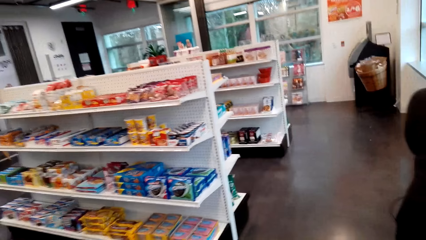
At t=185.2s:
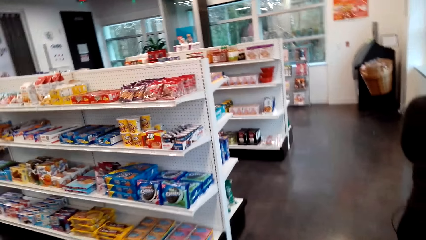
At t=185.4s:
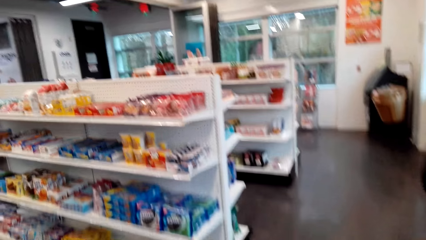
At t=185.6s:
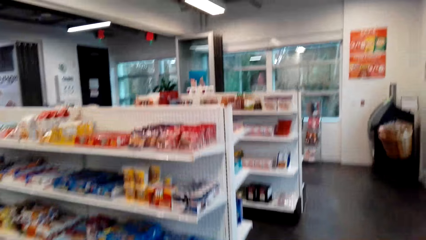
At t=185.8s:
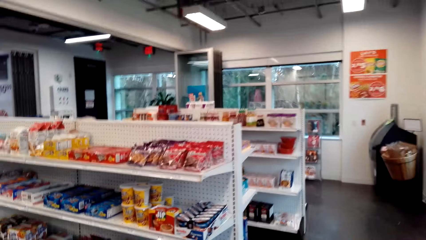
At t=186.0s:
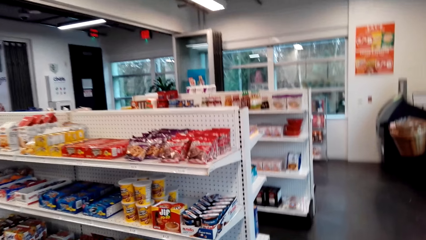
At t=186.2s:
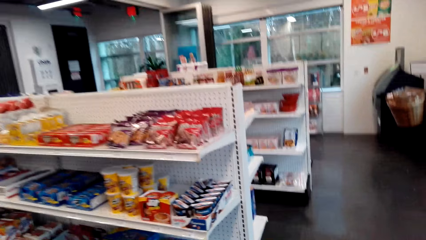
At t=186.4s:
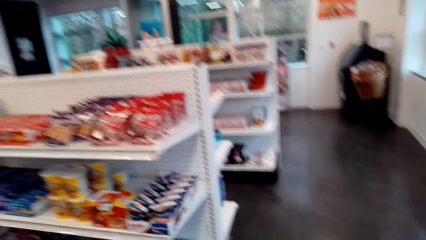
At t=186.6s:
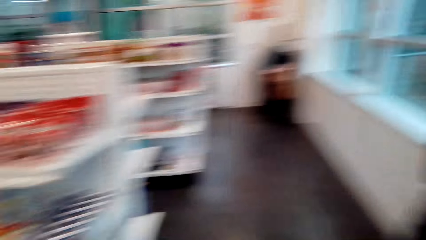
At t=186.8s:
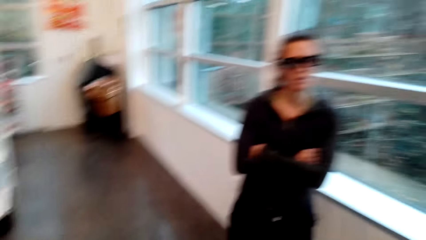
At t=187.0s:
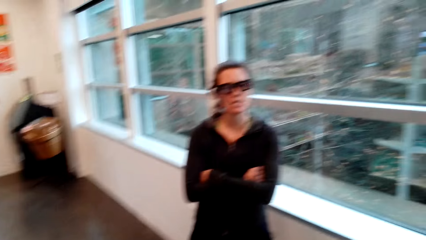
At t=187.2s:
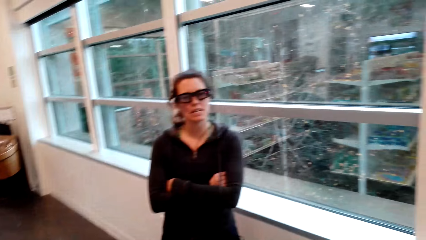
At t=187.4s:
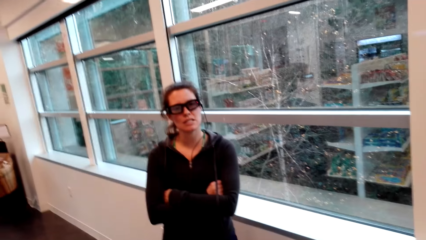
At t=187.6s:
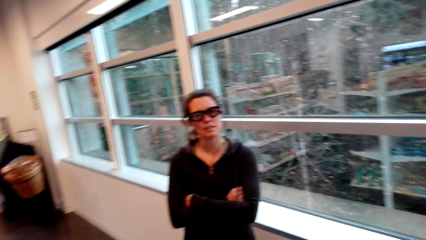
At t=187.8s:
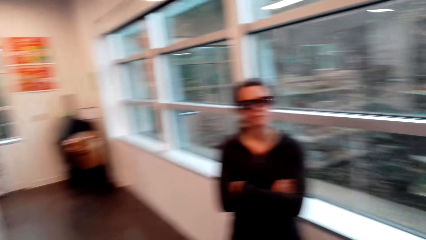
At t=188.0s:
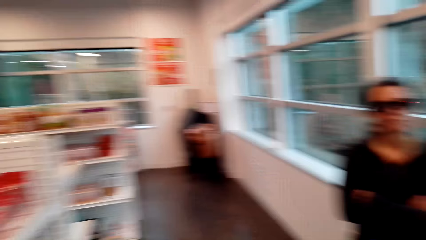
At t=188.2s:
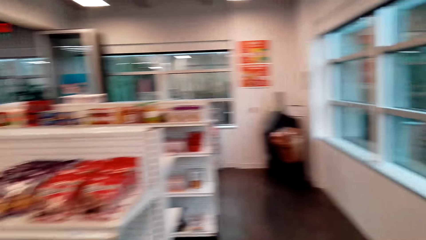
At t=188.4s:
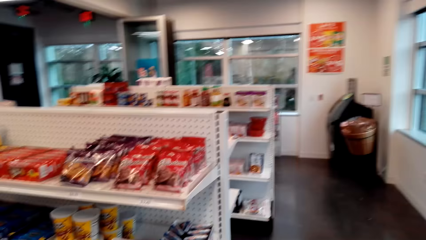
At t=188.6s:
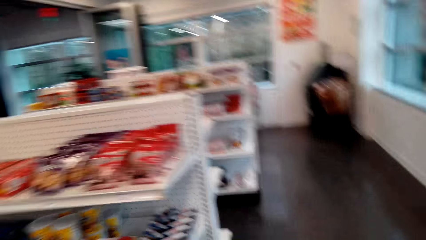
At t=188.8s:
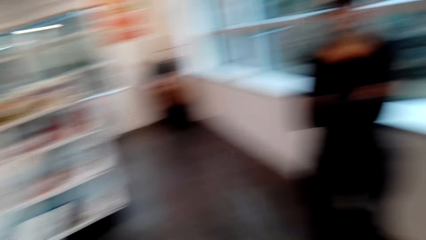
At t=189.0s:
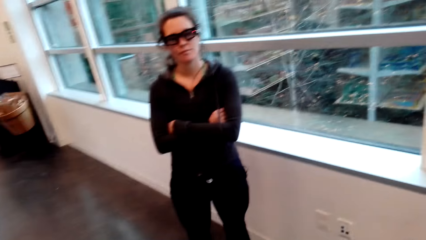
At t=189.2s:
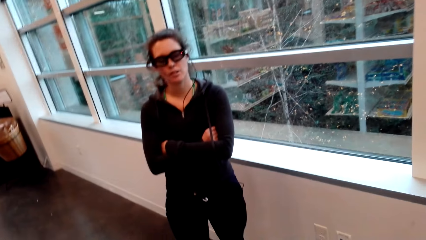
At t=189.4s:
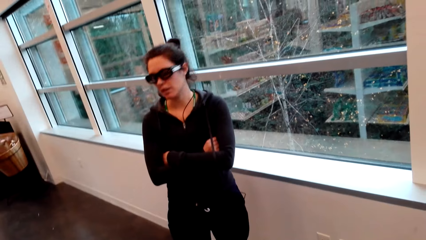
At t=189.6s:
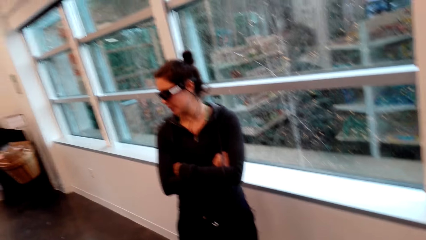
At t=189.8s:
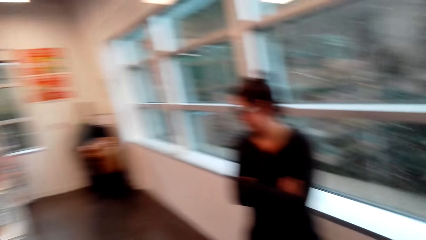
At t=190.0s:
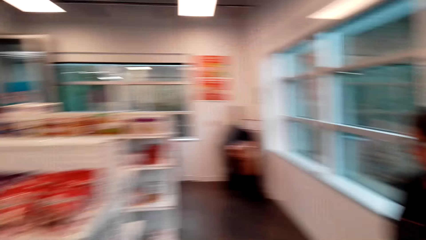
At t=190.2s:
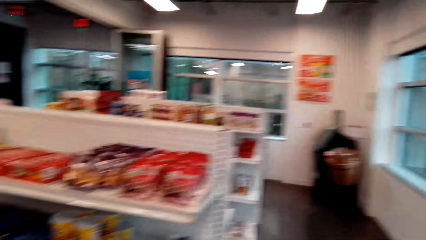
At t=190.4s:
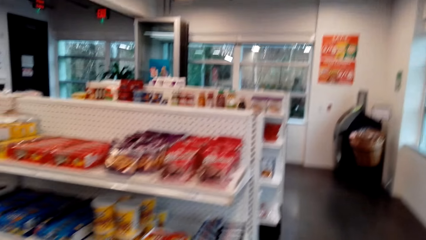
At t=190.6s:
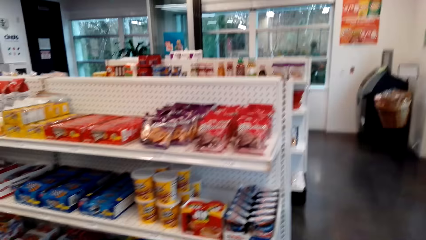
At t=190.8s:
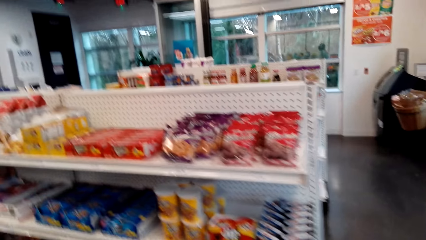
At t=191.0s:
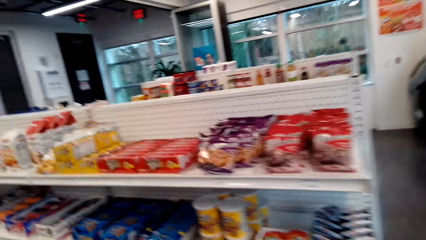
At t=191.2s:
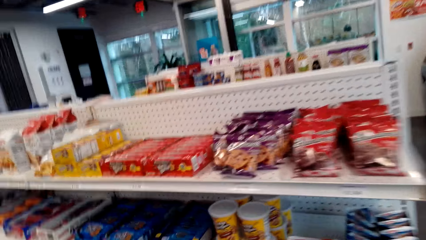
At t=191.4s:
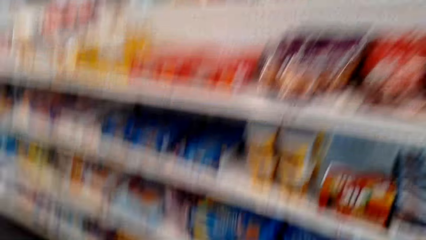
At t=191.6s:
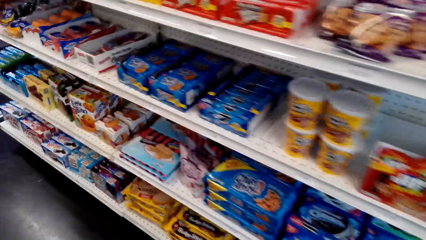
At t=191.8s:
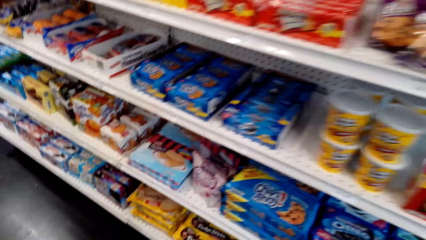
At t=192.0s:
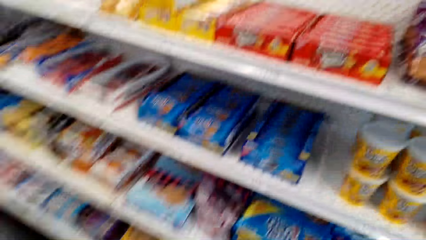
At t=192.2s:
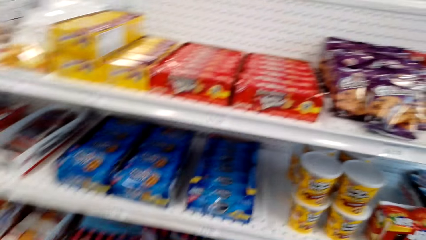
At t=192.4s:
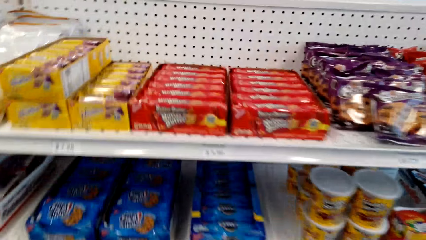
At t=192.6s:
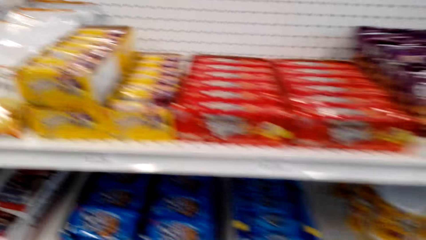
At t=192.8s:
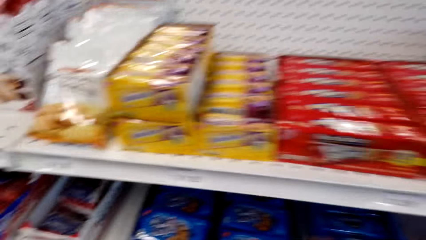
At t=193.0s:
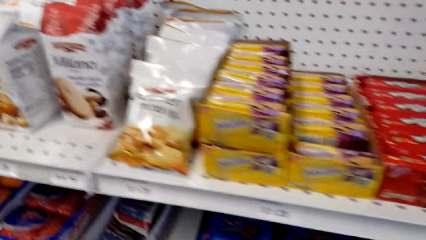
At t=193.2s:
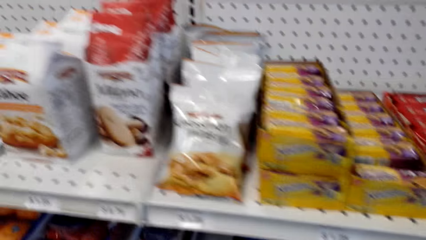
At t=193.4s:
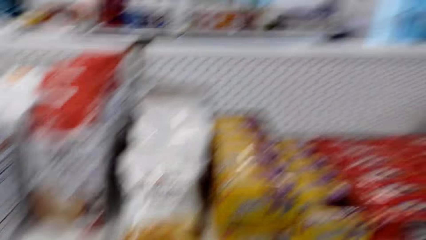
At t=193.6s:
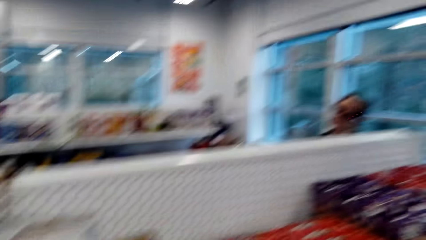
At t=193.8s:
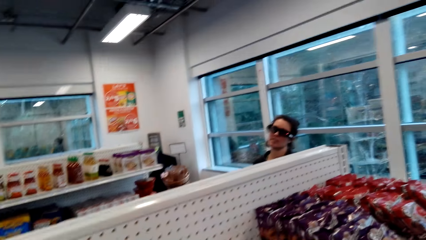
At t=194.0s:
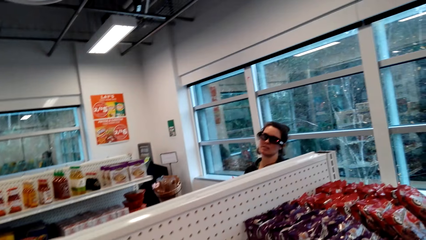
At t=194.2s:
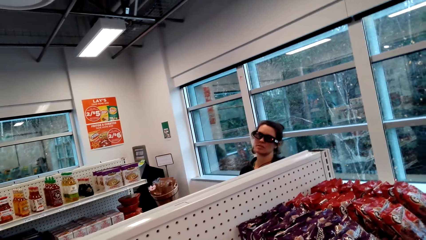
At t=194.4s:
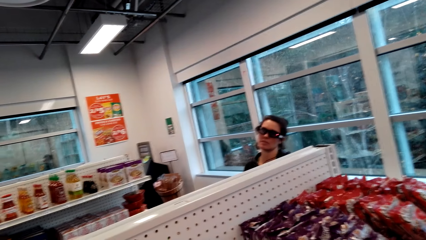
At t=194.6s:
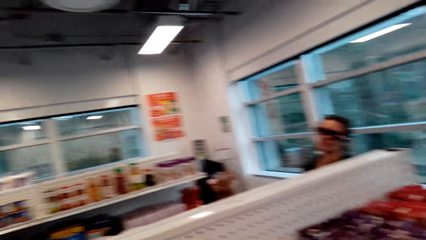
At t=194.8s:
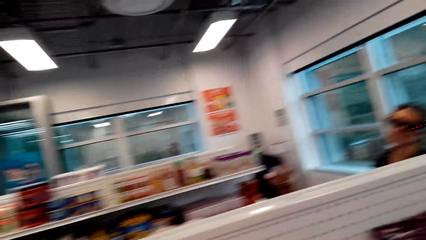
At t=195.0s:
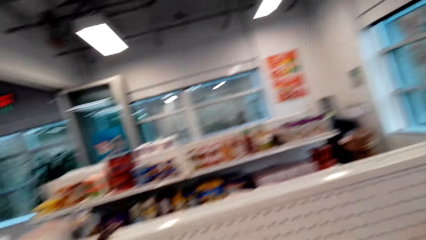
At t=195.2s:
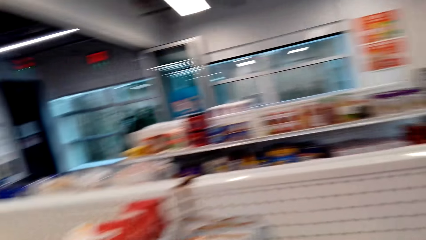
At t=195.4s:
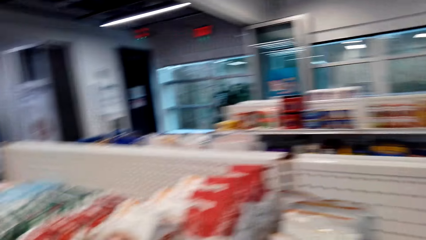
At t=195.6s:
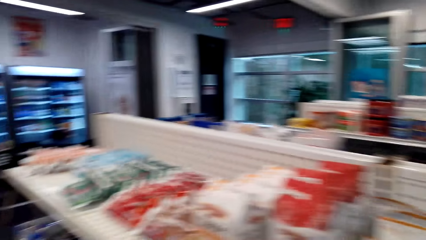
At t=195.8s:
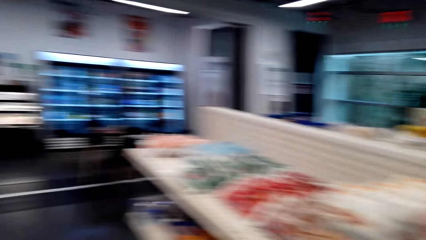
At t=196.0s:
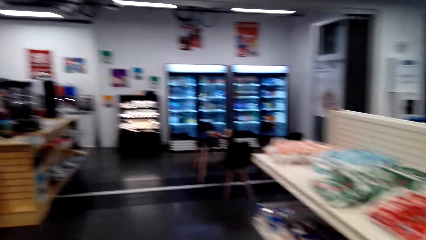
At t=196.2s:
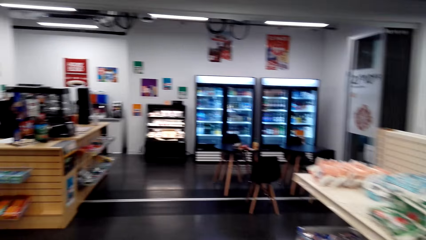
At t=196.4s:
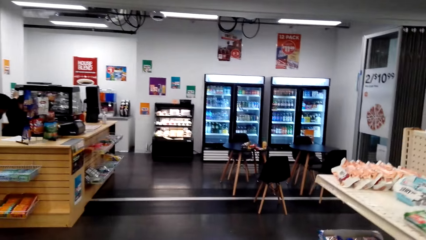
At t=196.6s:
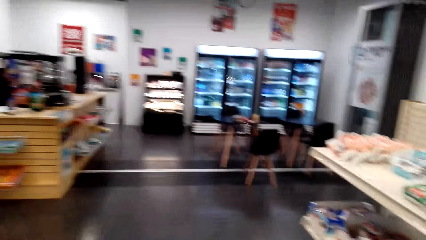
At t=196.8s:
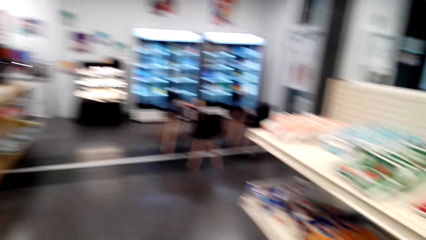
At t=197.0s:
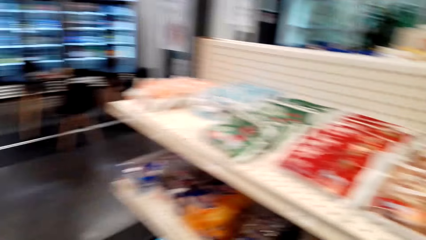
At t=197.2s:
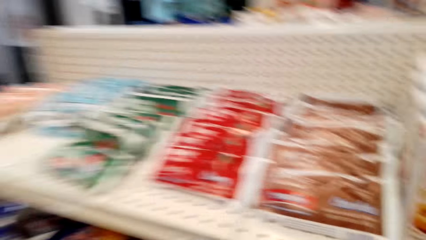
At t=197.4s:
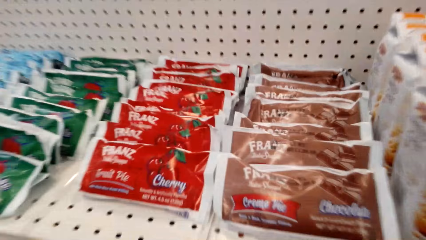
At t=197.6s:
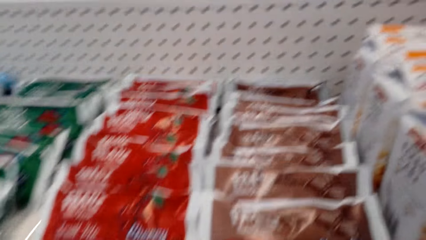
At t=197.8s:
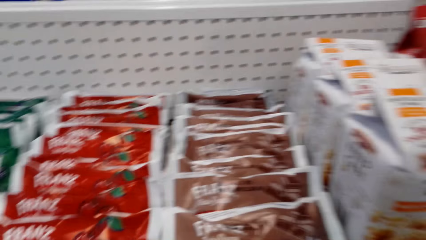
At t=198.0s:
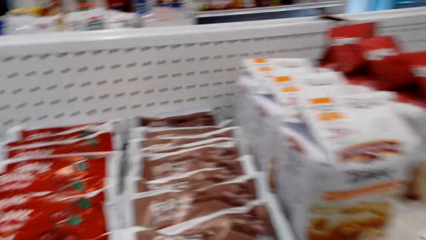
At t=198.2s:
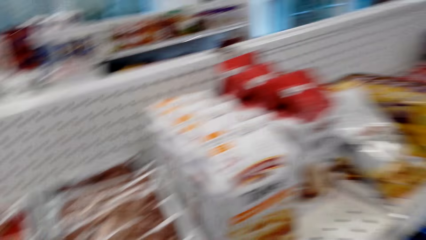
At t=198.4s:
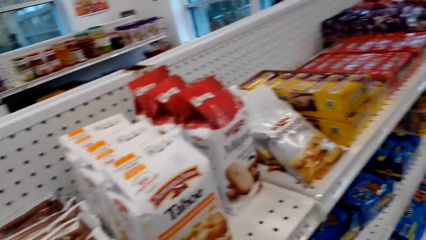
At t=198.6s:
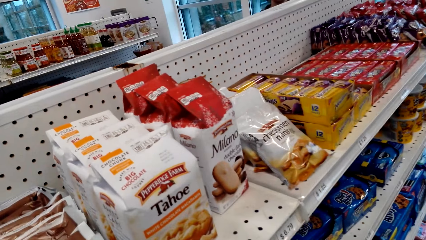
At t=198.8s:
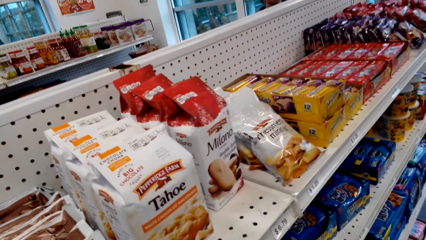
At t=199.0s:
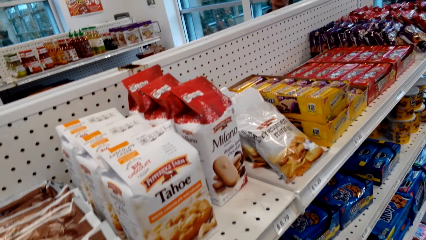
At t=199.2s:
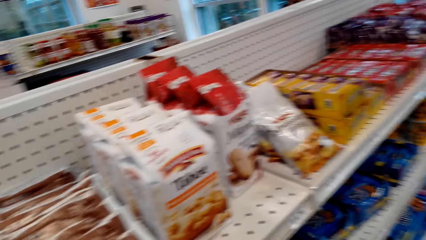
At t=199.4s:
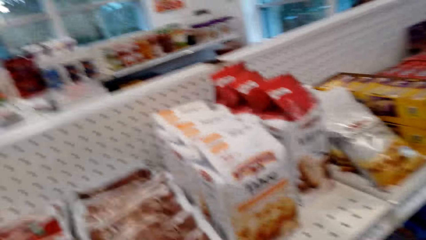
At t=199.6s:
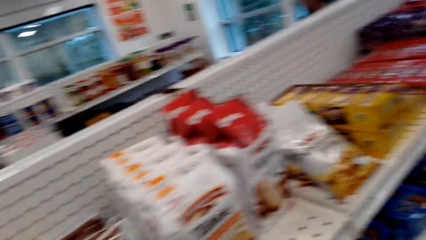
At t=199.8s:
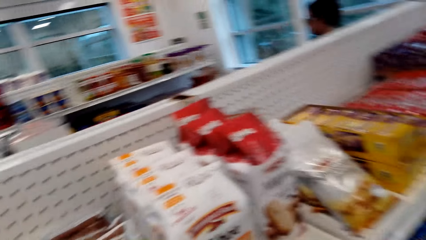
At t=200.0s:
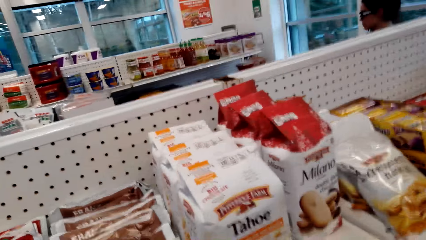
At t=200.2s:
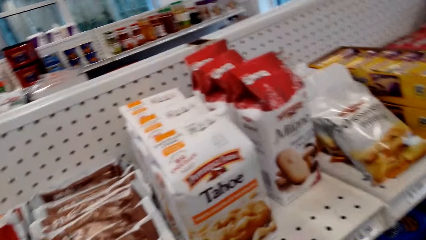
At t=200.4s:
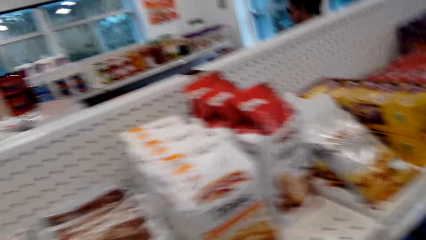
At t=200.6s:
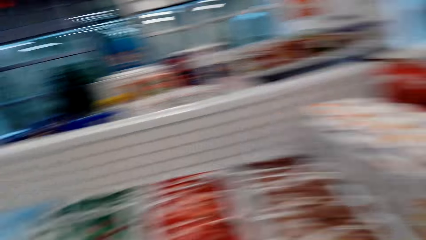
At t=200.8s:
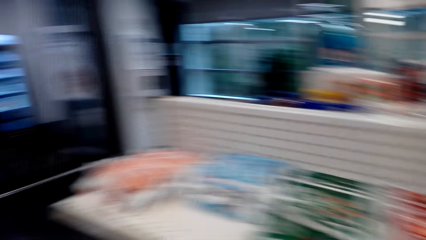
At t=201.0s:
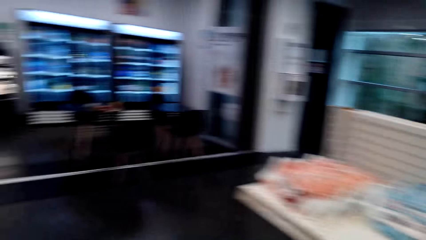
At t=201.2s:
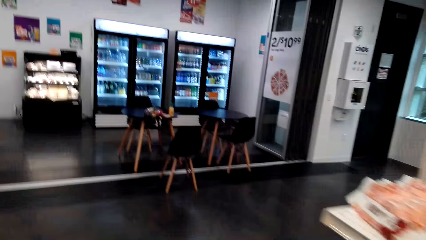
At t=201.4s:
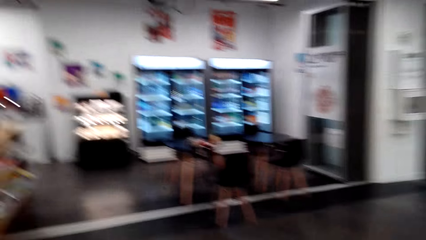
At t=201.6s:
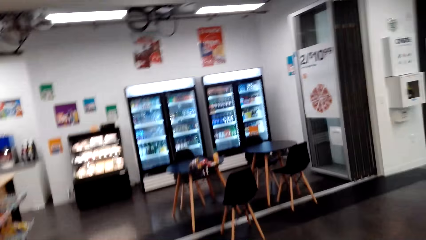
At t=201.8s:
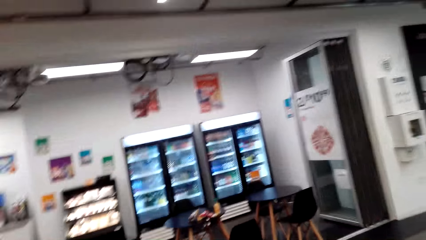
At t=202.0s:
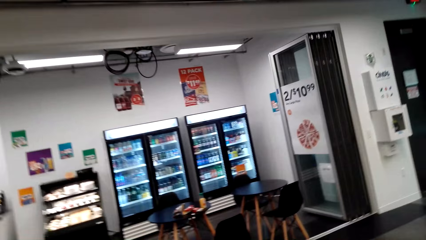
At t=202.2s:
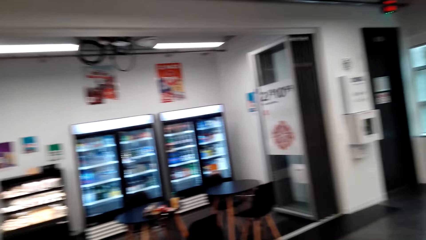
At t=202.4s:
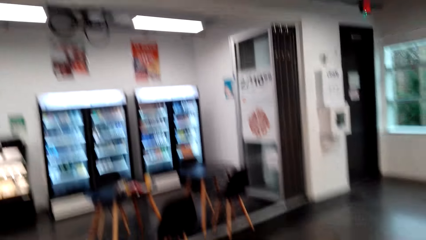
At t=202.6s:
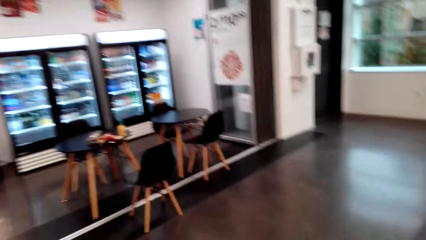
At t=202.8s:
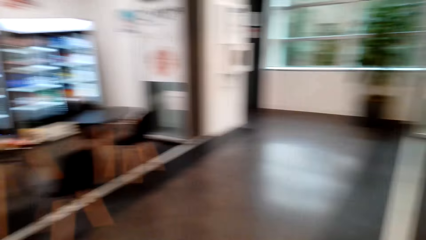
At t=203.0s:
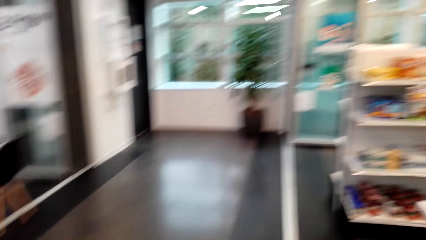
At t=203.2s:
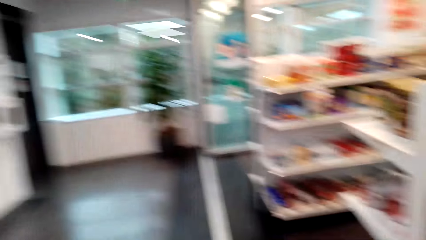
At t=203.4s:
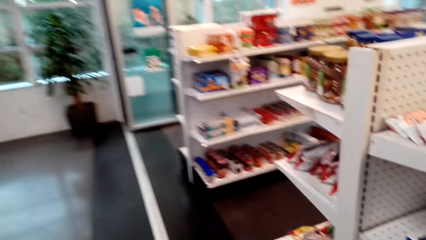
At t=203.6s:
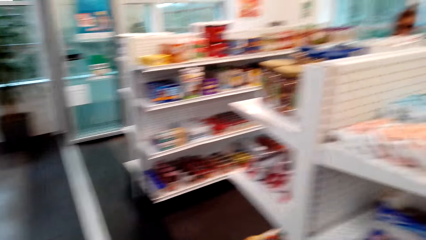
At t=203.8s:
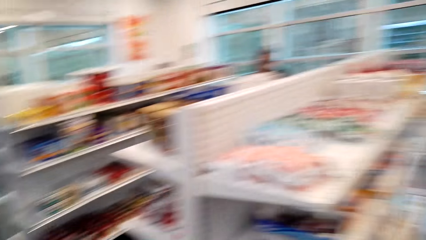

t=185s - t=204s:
The lady talks to the camera wearer. The camera wearer talks to the lady. They look around the supermarket, move from the window and look at the shelves. The lady talks to the camera wearer.
